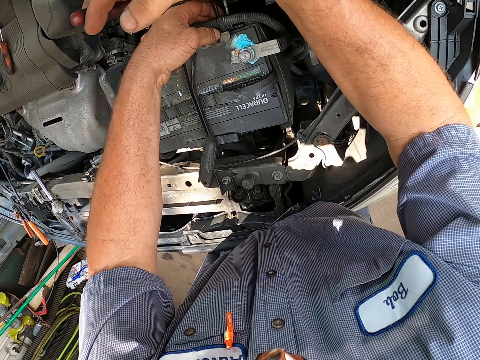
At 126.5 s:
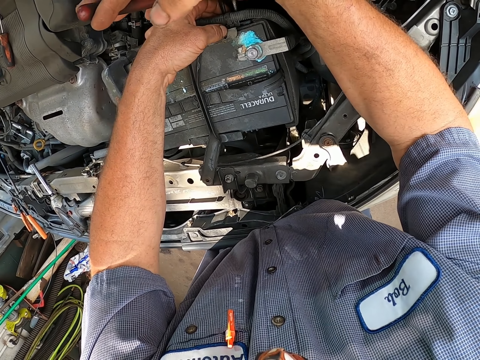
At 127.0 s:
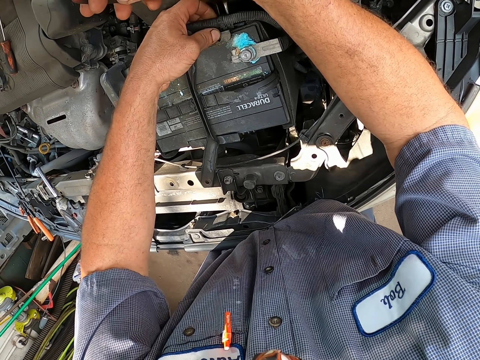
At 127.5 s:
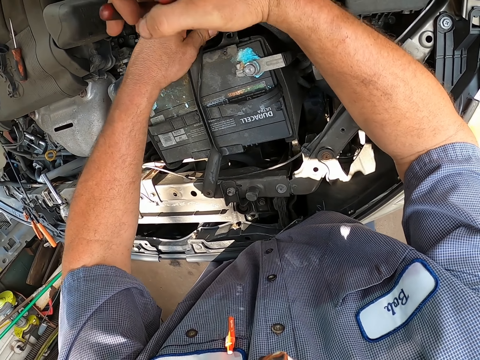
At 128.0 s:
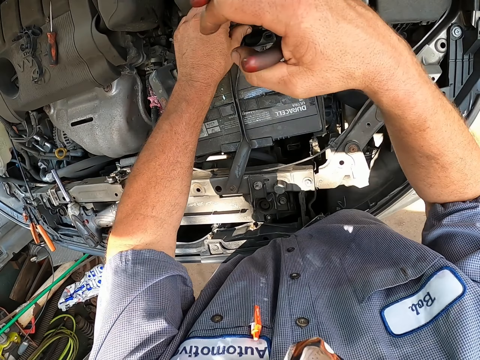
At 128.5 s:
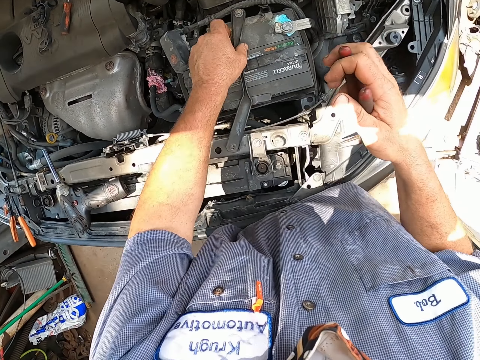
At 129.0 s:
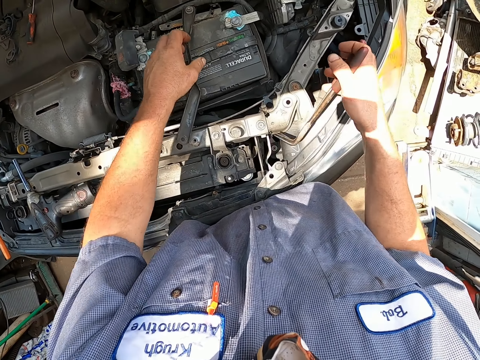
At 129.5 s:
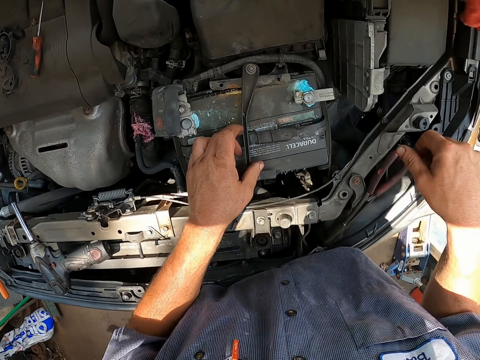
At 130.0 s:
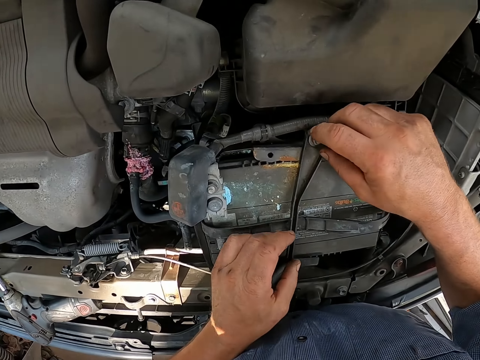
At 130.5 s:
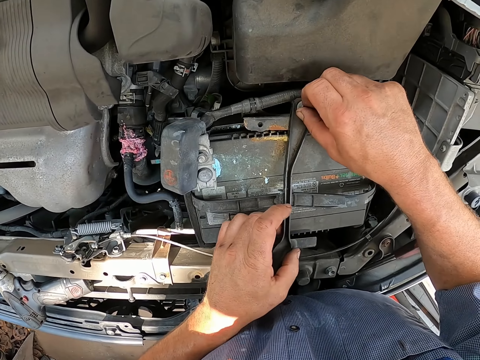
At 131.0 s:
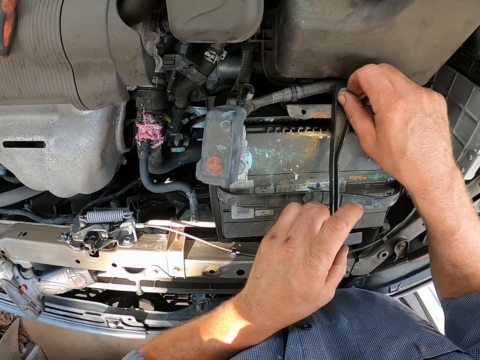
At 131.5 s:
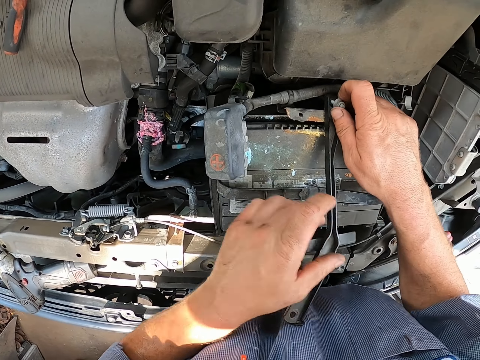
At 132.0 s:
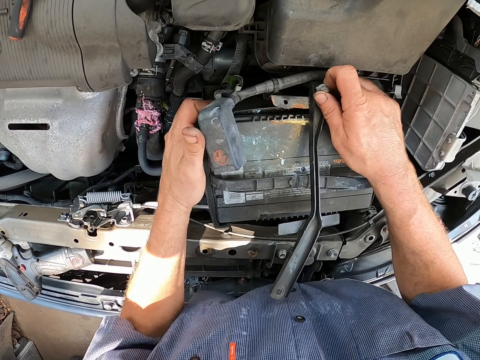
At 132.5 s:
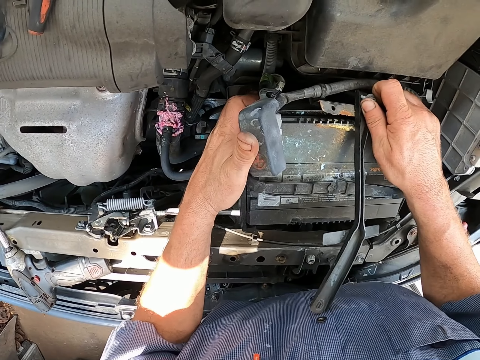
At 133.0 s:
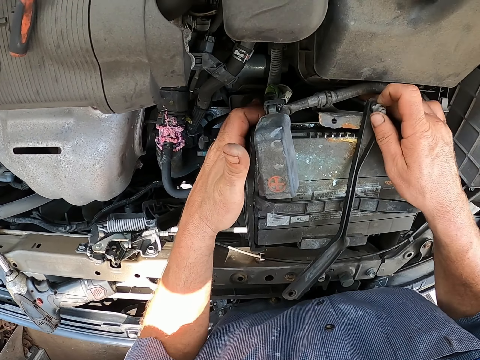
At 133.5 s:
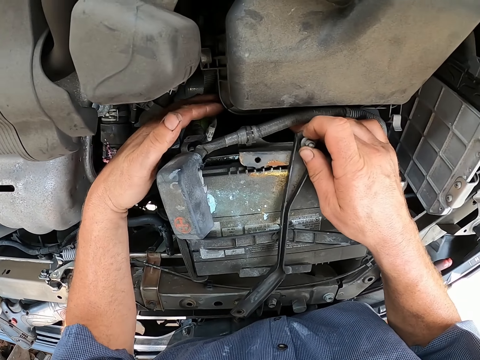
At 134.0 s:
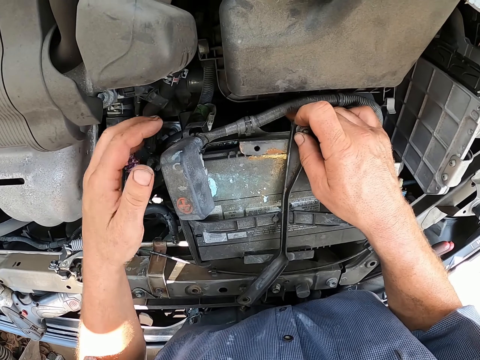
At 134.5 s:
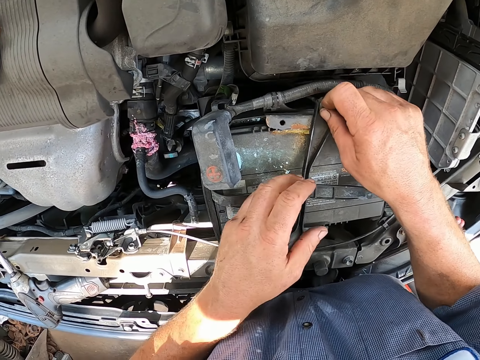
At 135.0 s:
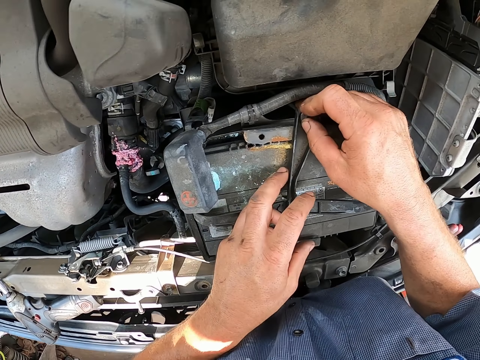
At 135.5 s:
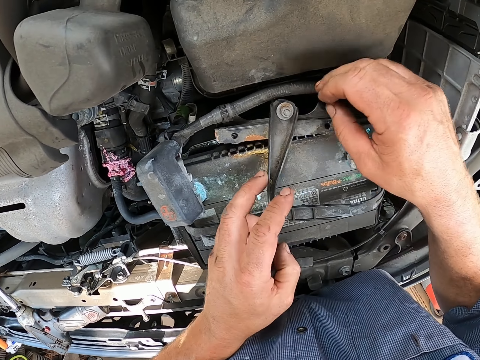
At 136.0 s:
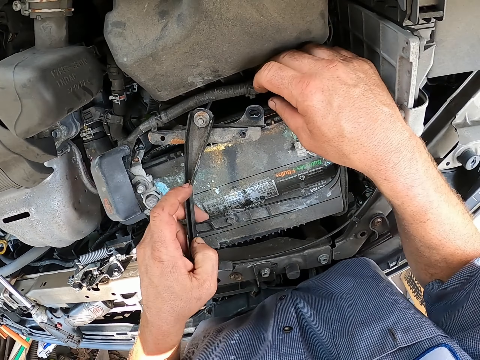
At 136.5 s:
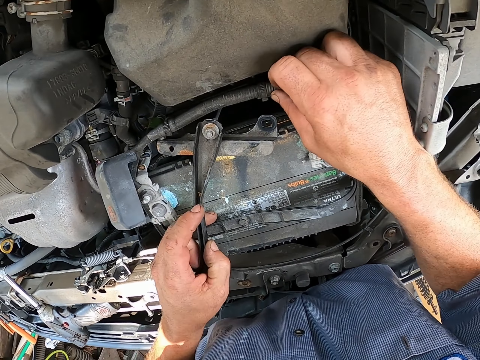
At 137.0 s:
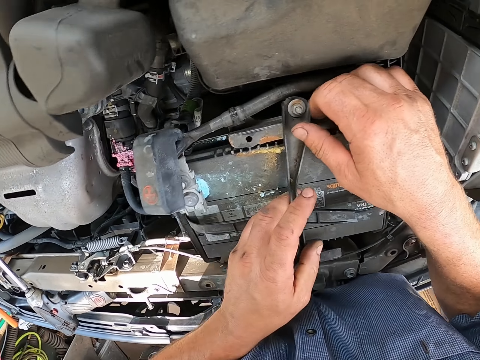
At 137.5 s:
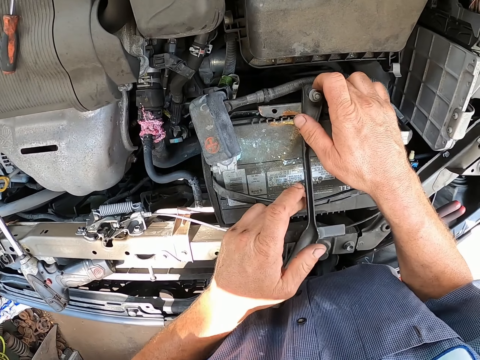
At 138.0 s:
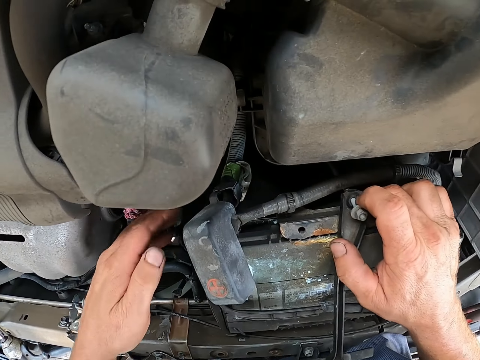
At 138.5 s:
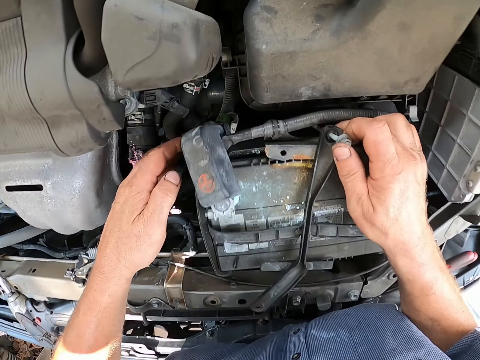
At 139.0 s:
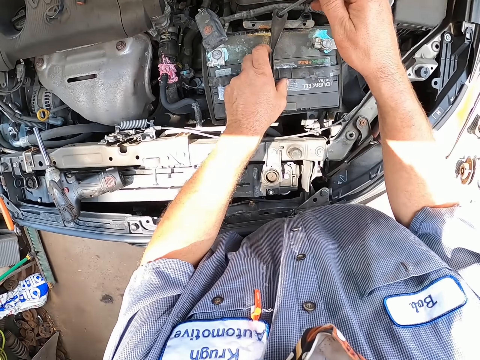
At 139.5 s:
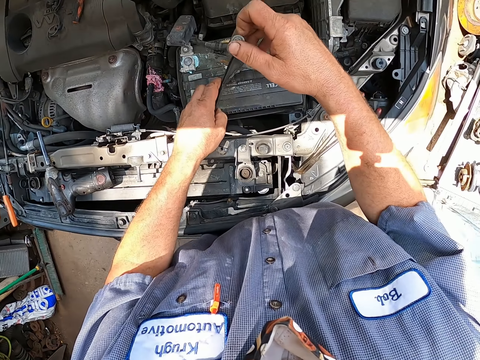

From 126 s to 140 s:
The camera wearer continues to repair the engine. They place the spanner hook on the car. They open the car battery.

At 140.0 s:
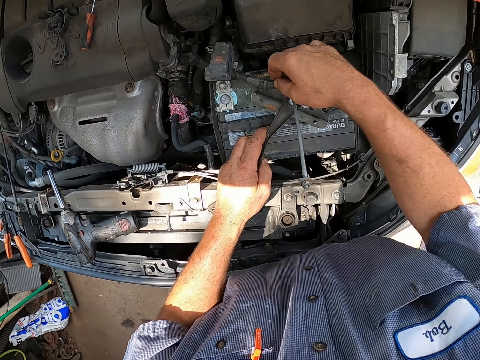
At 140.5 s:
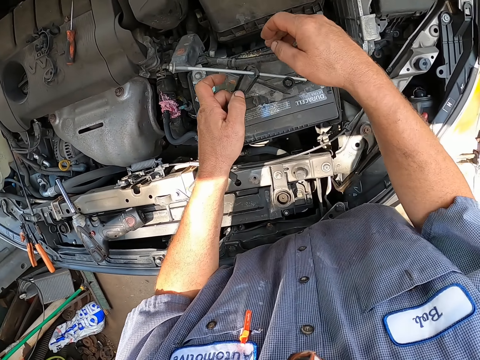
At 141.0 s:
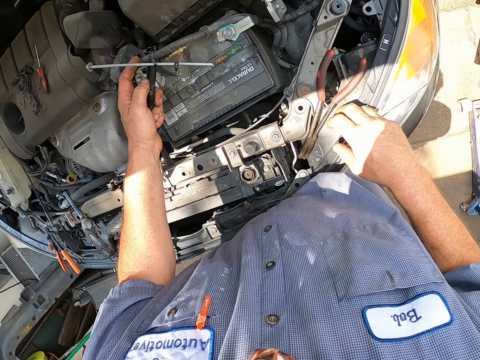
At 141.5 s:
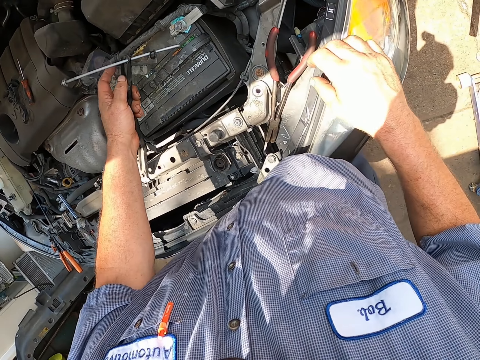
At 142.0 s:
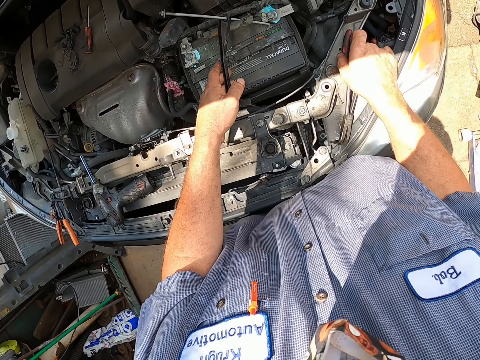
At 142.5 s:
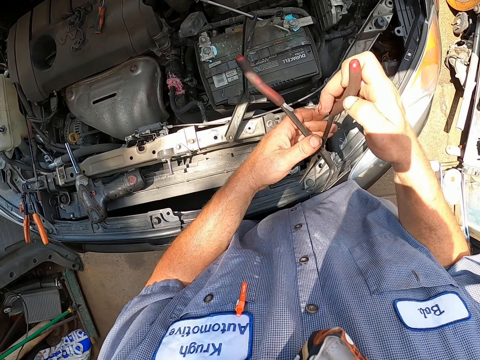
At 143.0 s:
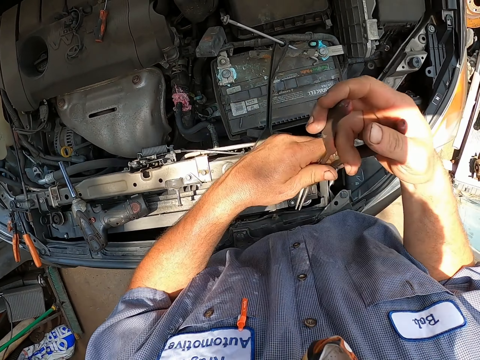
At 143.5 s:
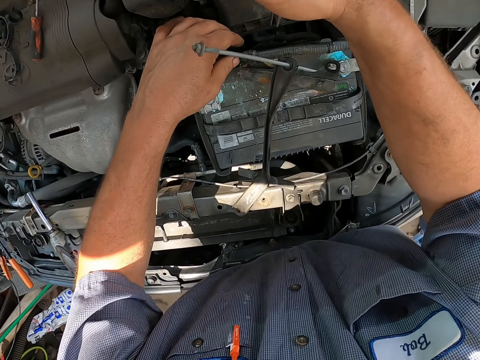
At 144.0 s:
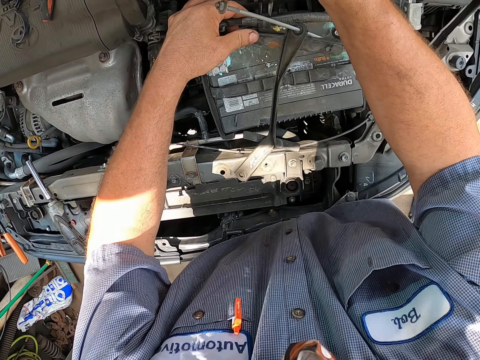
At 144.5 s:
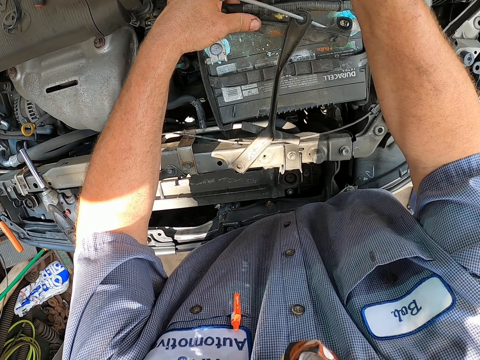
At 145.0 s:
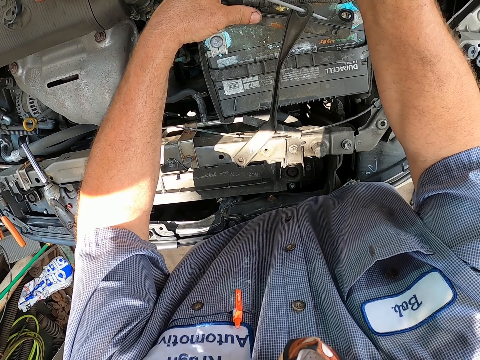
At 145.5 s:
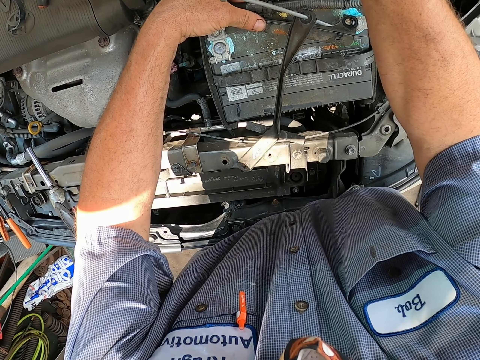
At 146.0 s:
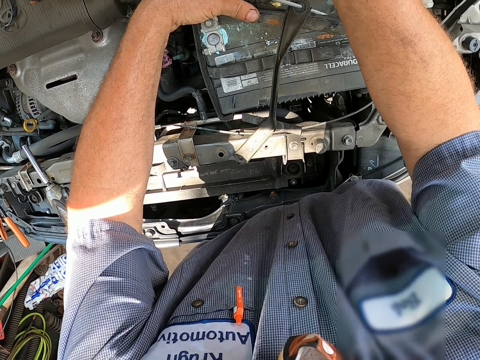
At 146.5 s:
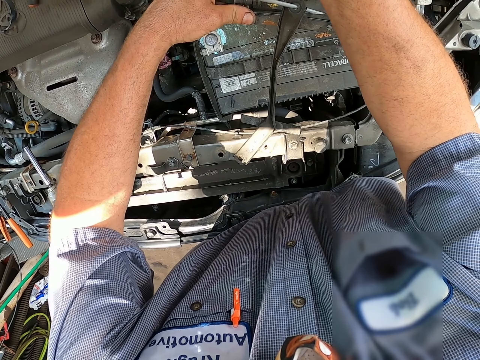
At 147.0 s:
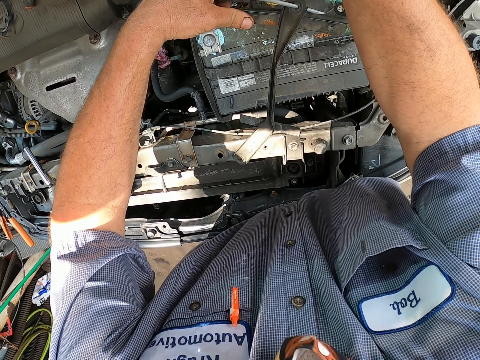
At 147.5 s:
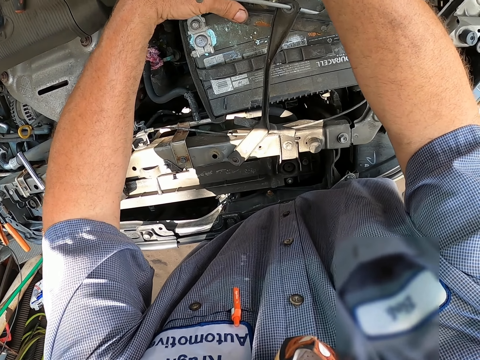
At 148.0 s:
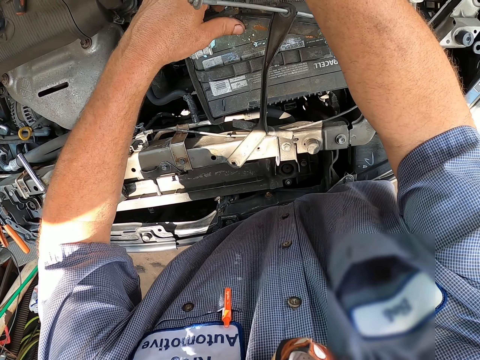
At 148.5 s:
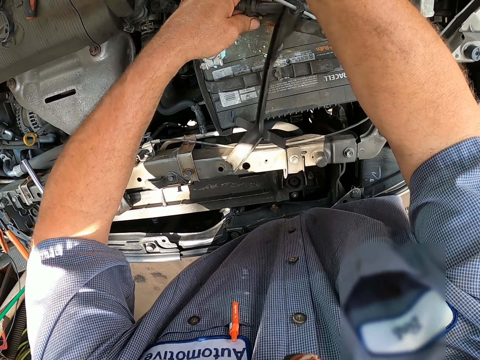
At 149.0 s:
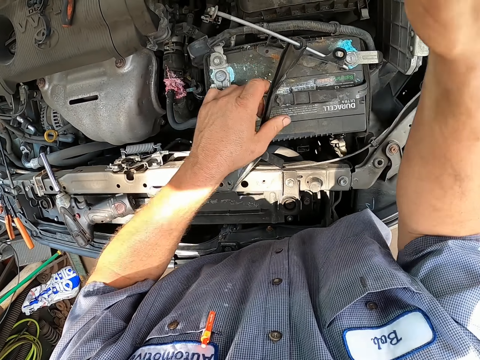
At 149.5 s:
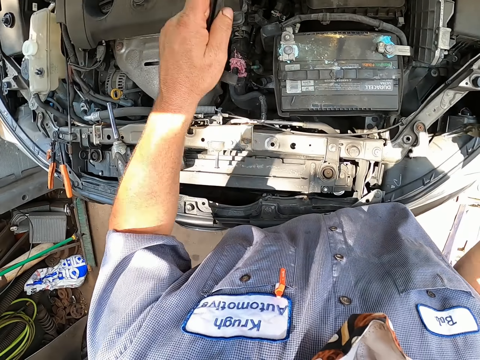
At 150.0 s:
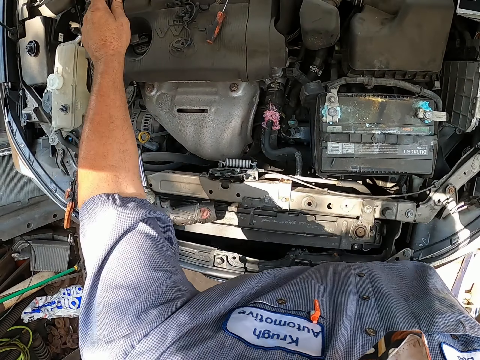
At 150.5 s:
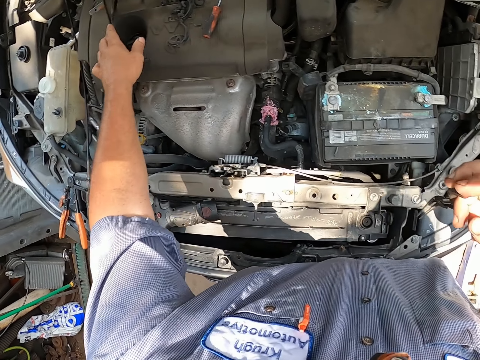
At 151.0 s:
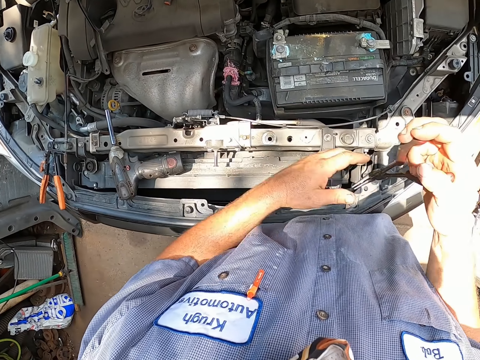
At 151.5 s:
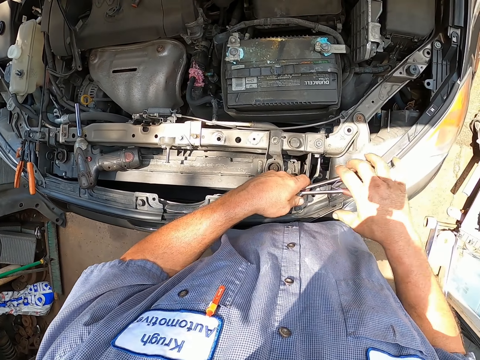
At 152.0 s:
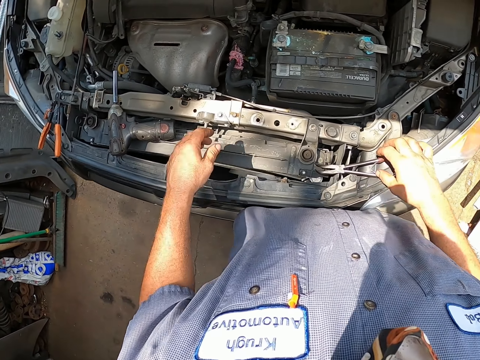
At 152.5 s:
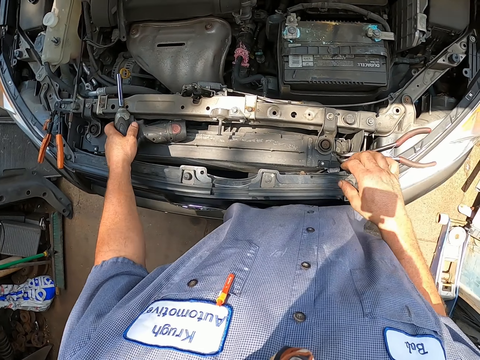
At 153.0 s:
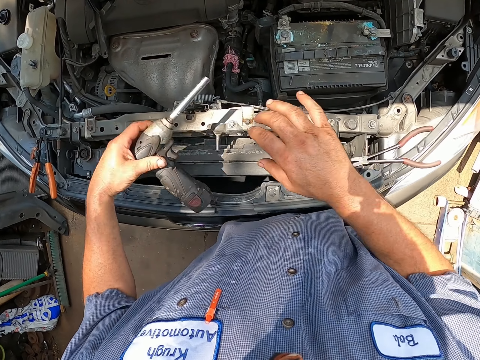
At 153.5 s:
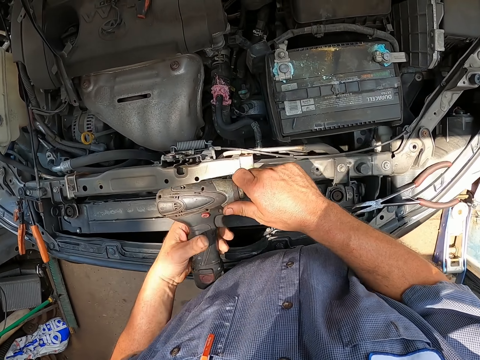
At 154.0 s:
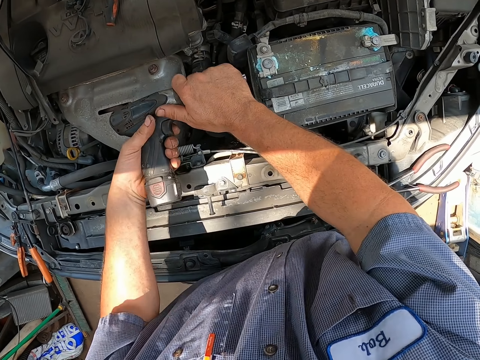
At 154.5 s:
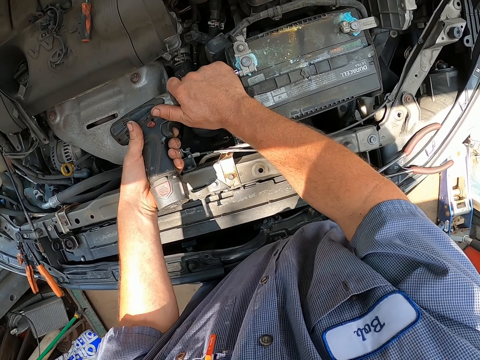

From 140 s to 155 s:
The camera wearer picks up the pliers or spanner hook again. They use the pliers to repair the engine. They fix the battery. They place the spanner hook on the car. They pick up the drill.
